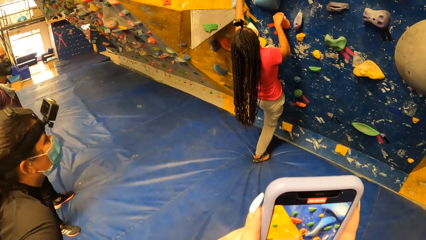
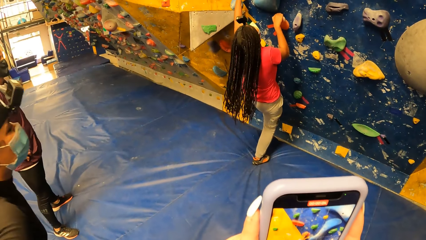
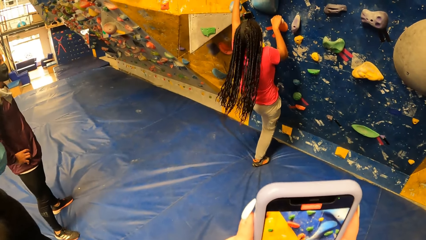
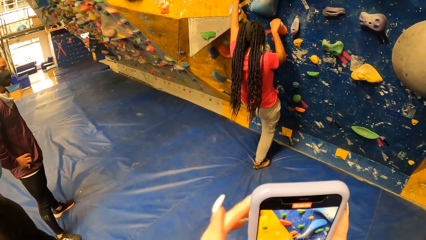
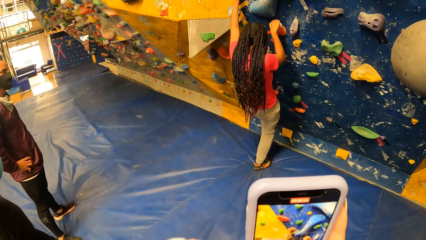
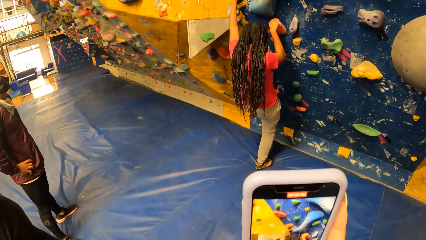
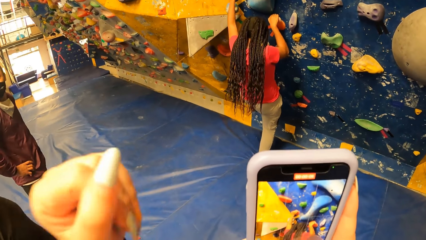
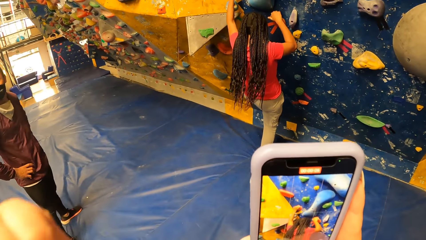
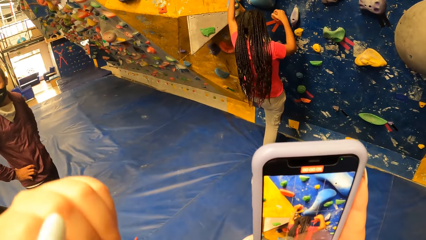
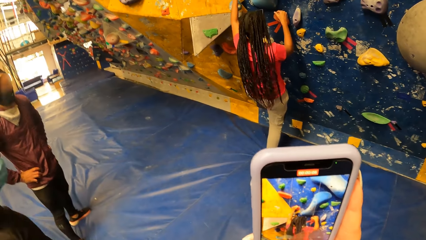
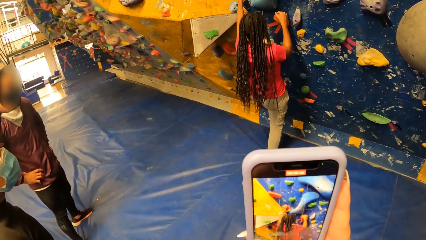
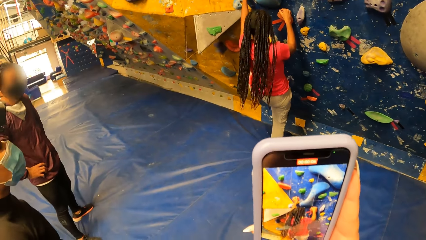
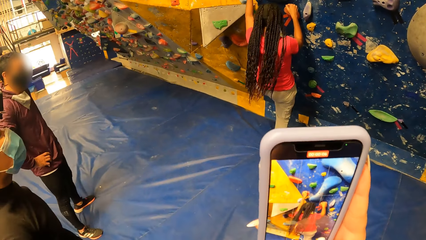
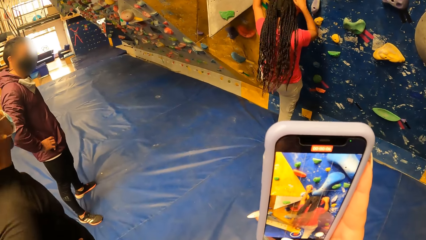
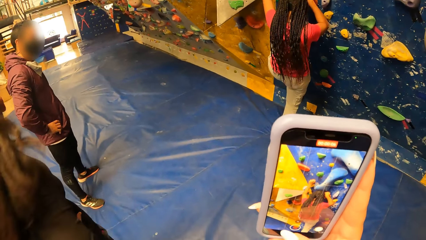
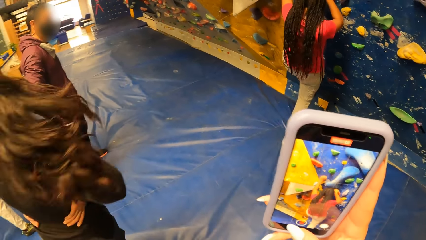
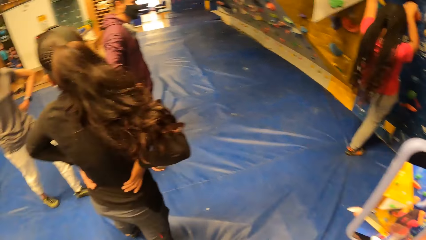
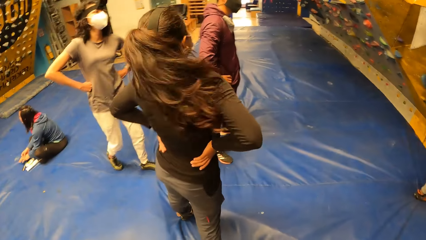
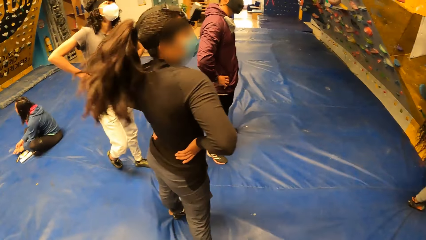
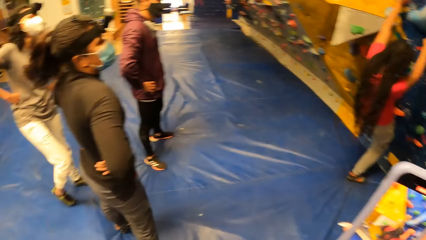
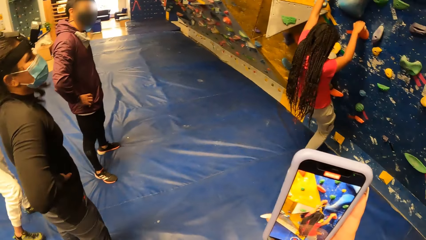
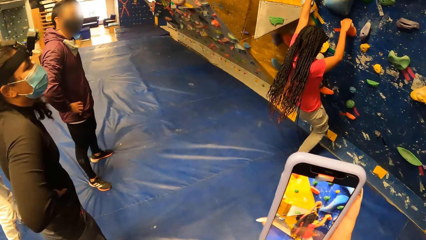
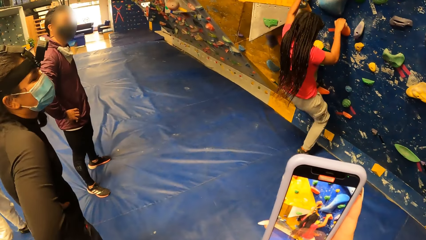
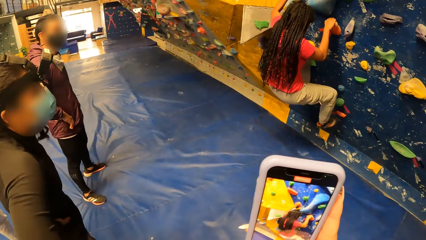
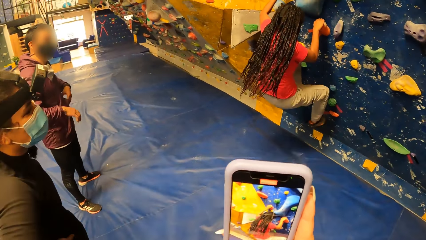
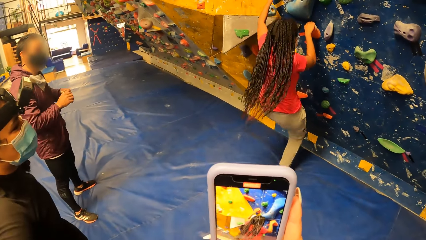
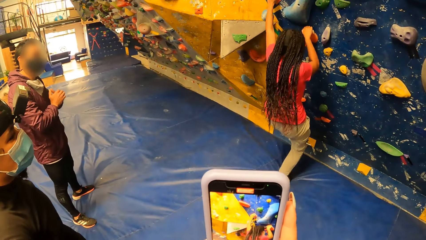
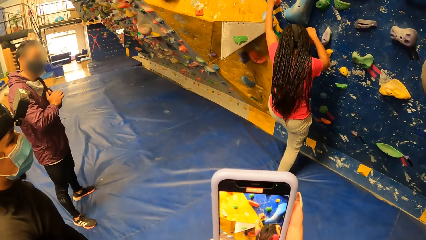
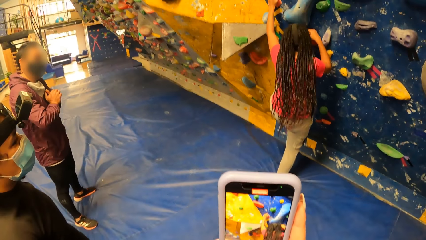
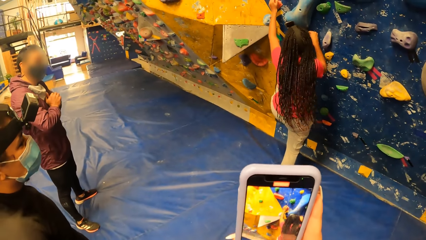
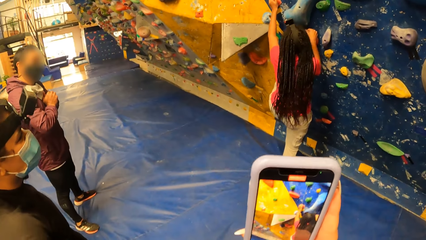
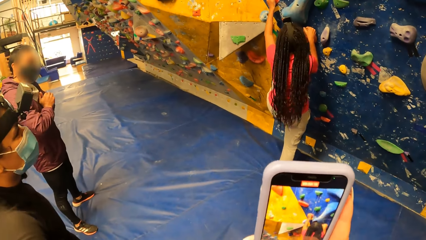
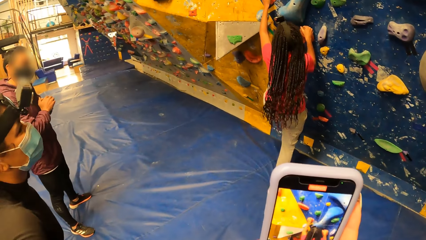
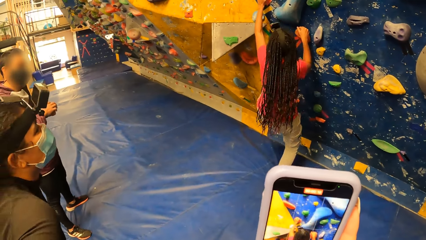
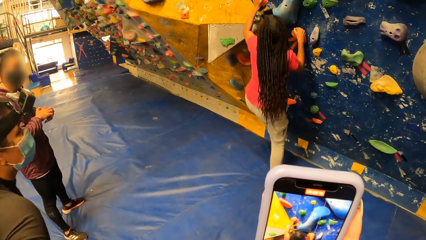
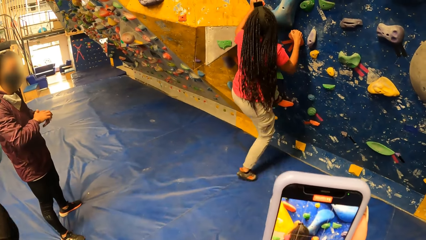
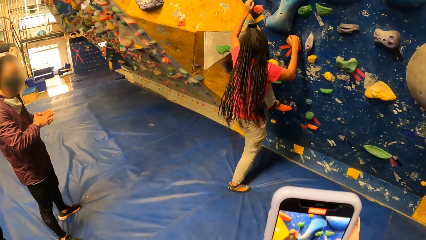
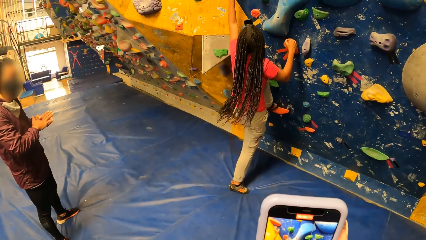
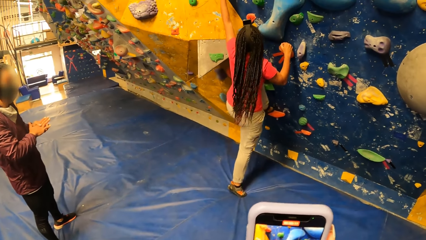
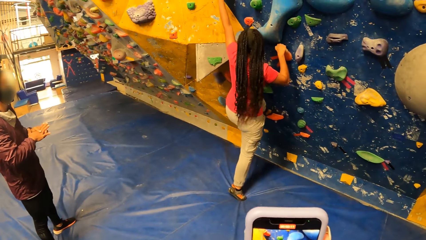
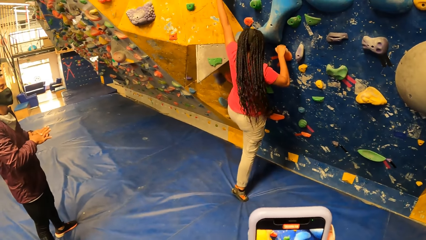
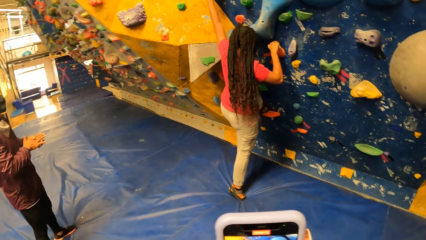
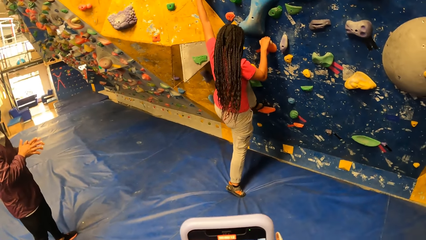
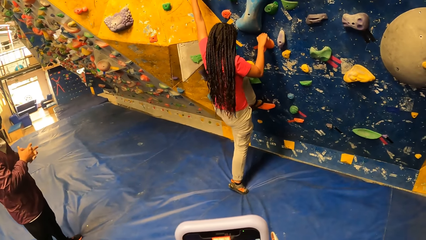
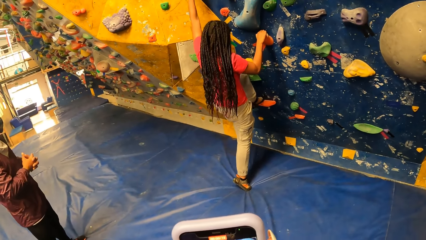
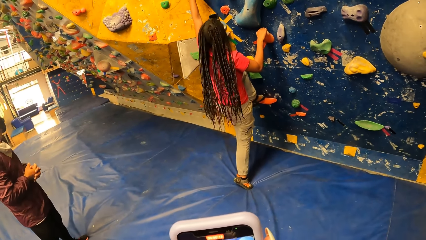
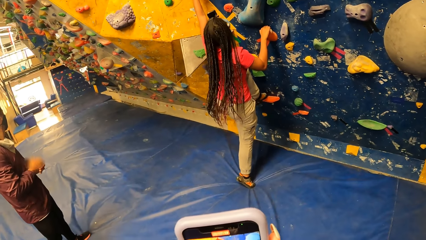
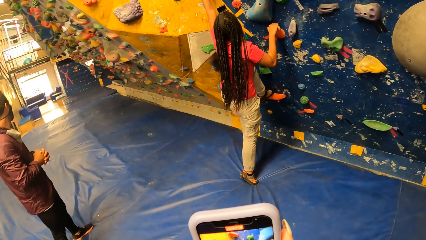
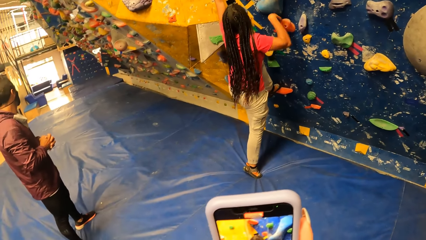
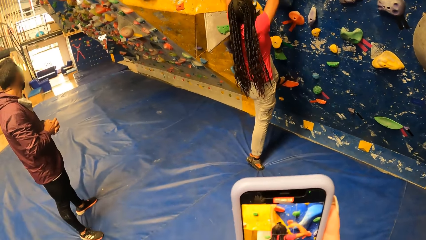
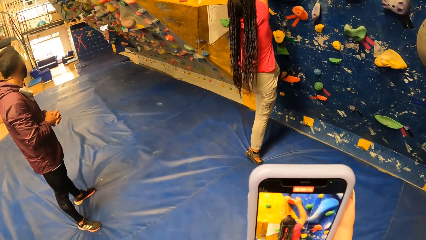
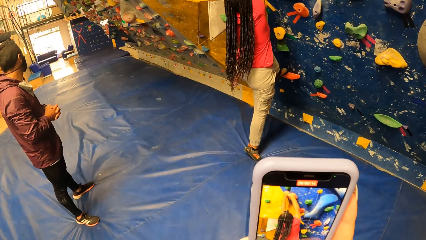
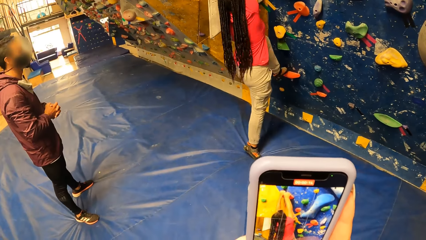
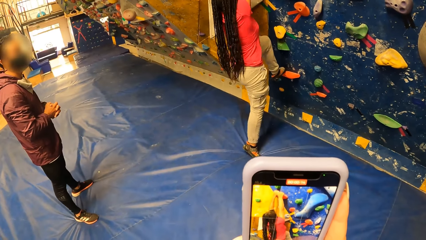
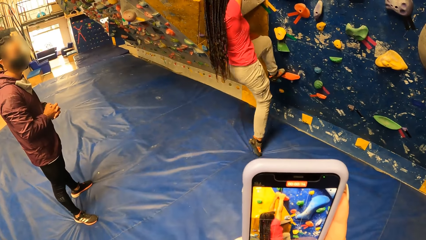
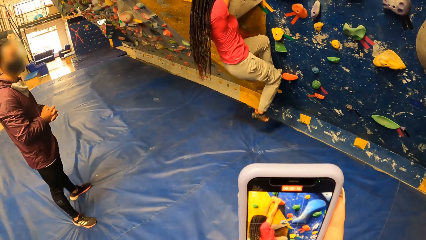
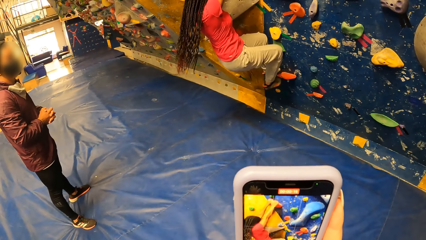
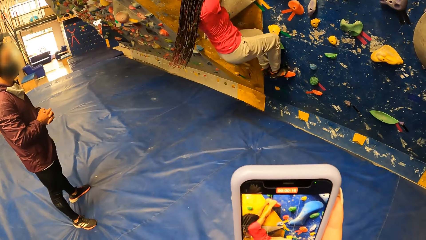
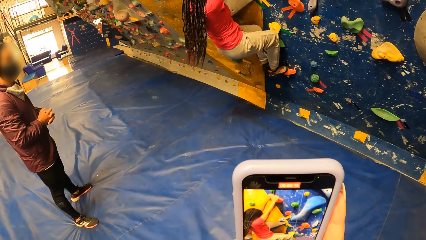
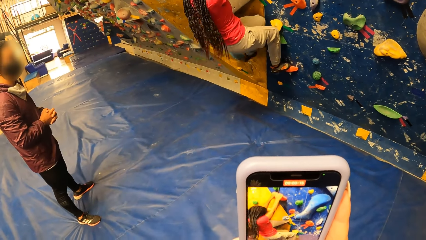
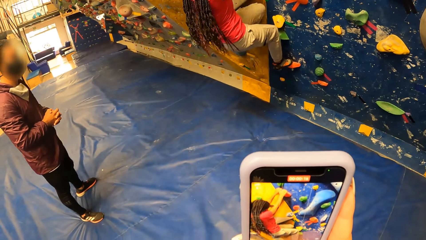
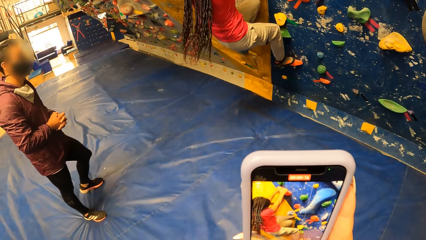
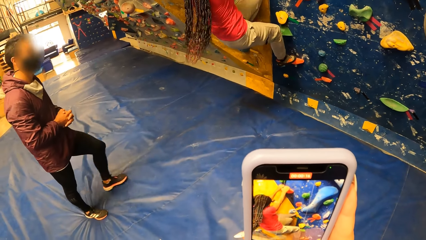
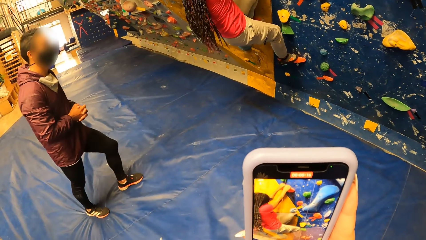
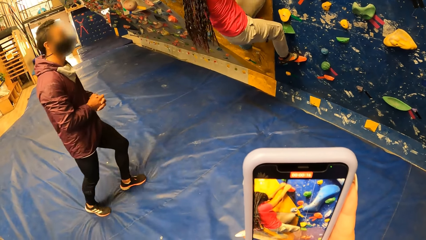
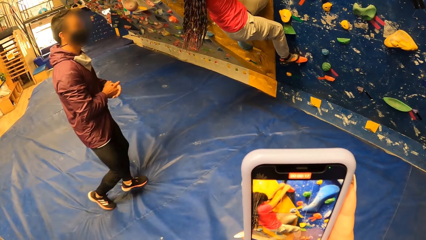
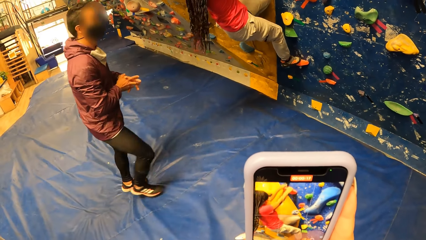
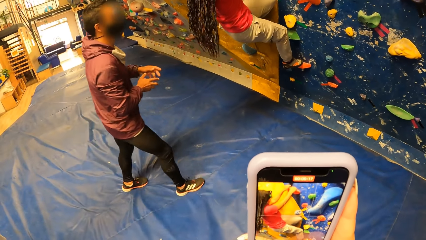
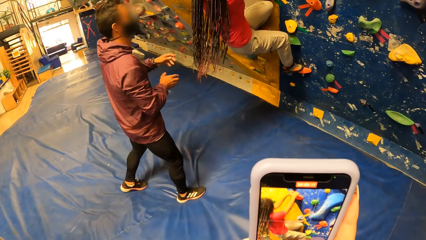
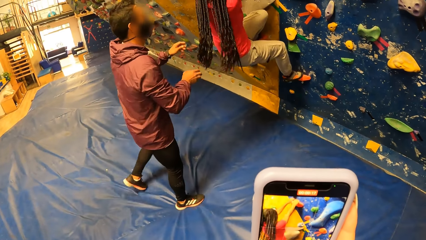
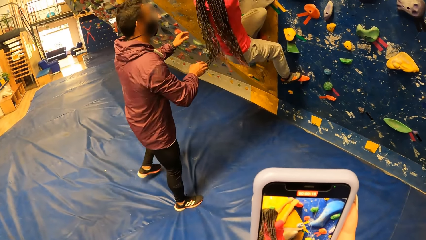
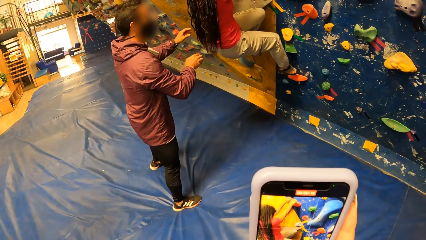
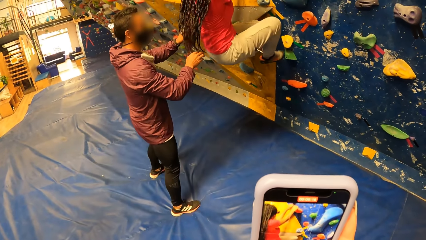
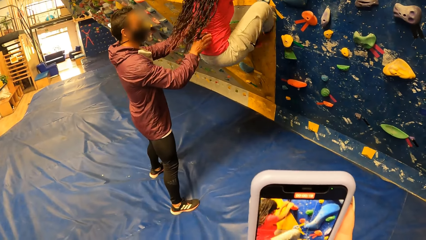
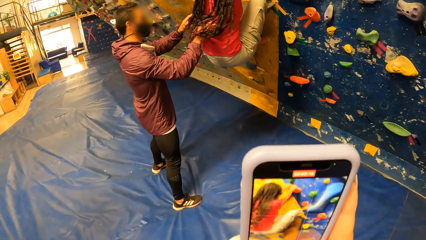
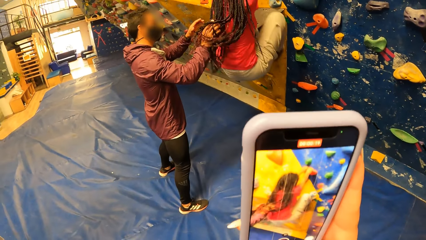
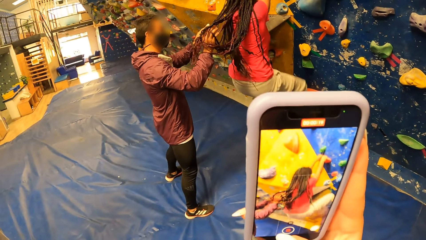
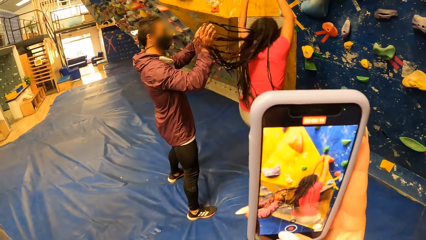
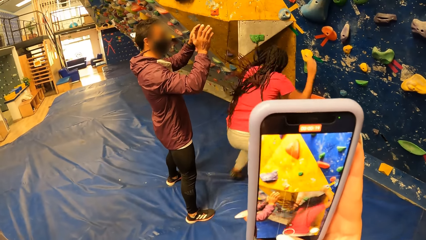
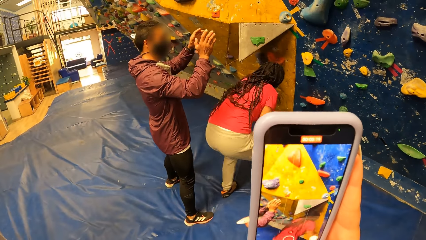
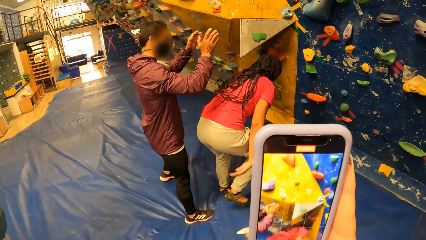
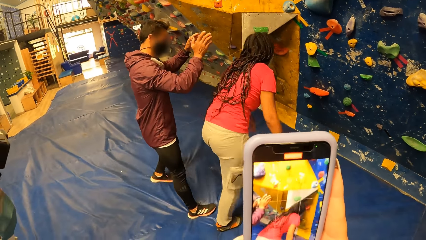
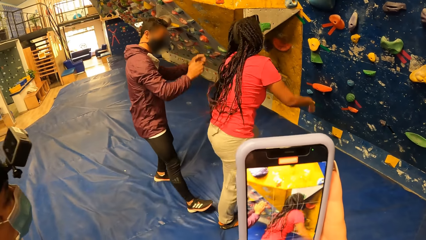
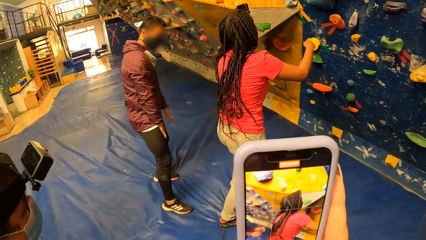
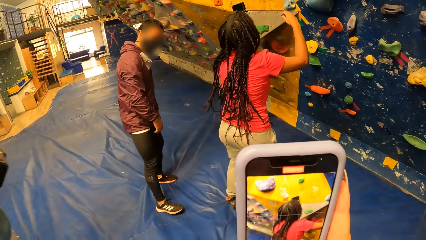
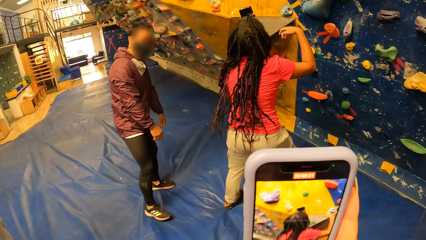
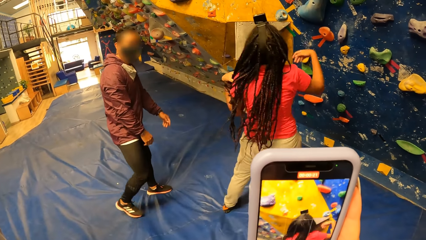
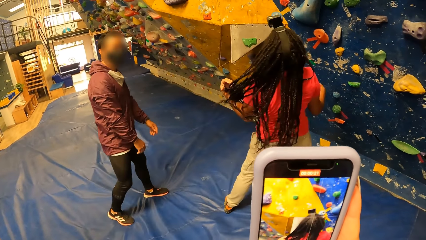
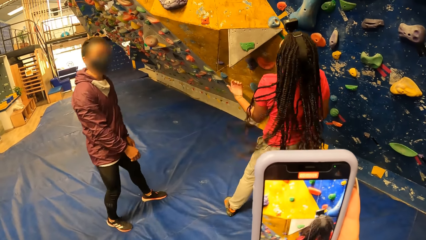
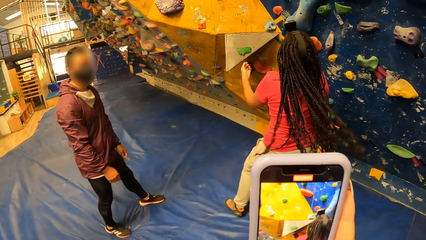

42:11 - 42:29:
A girl looks at a woman. The girl turns back. A man rubs his hands. Another girl takes a photo. The camera wearer records the woman with the mobile phone in her hands. The woman climbs. The man moves. He stands behind the woman. He touches the woman. The woman falls off the wall. The other girl takes a photo.
